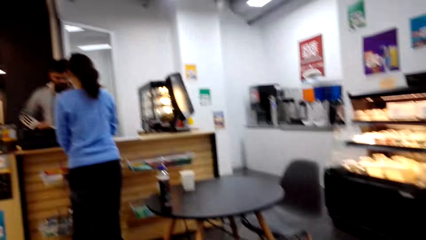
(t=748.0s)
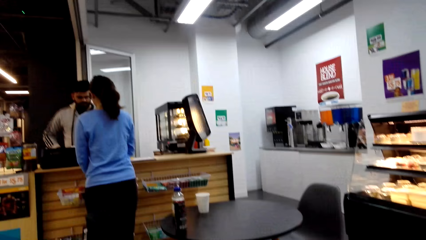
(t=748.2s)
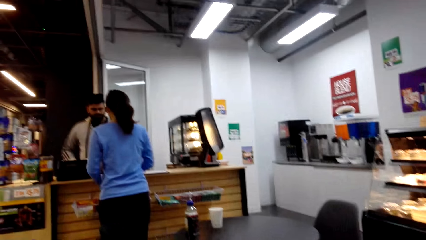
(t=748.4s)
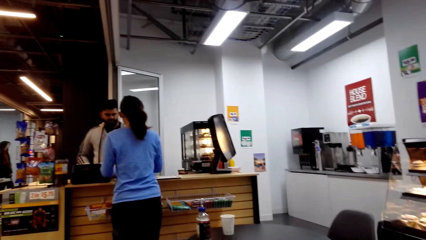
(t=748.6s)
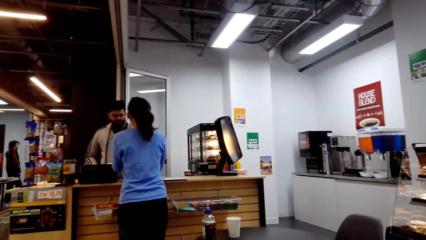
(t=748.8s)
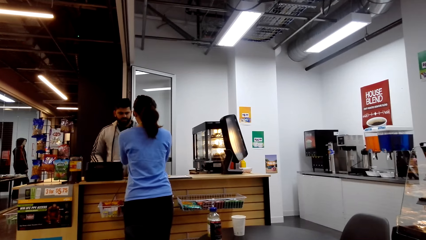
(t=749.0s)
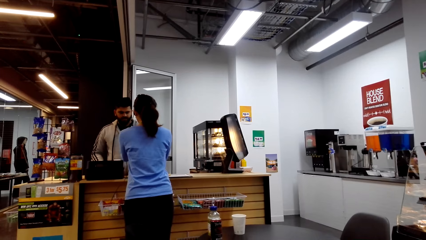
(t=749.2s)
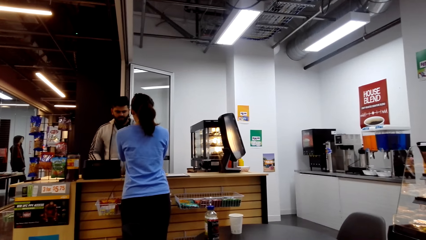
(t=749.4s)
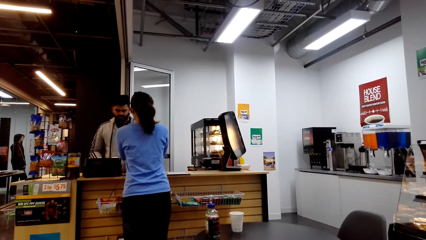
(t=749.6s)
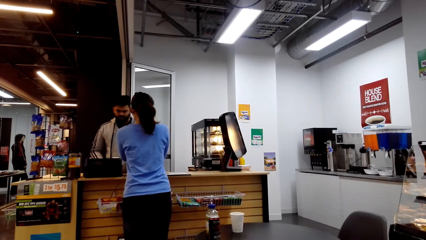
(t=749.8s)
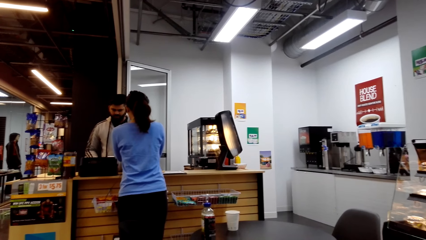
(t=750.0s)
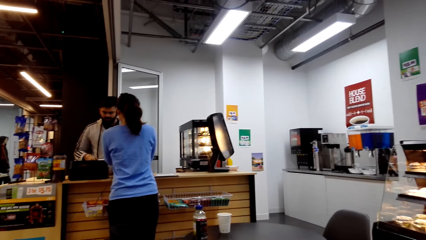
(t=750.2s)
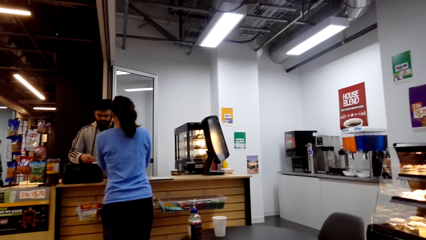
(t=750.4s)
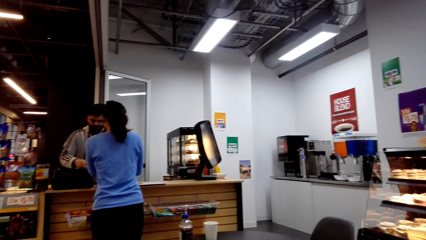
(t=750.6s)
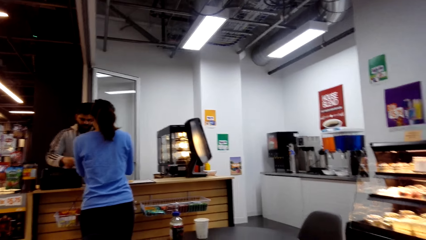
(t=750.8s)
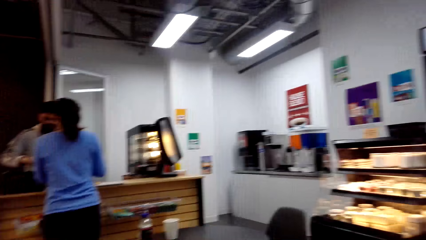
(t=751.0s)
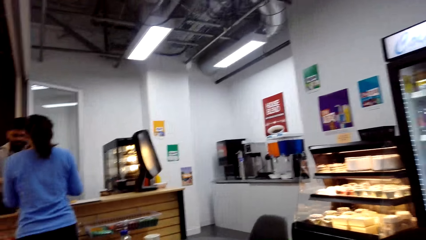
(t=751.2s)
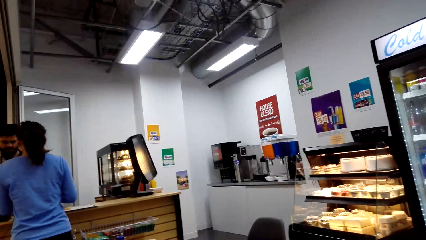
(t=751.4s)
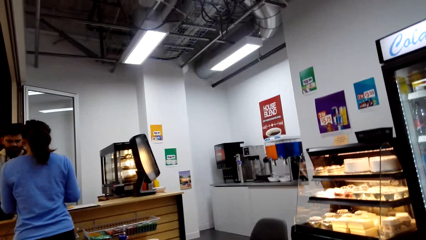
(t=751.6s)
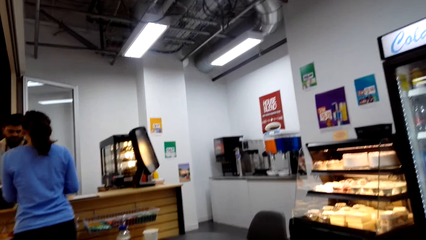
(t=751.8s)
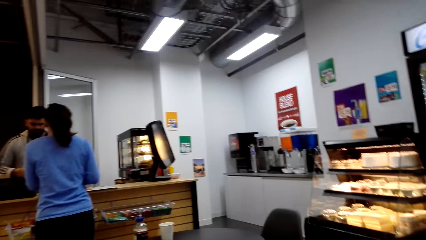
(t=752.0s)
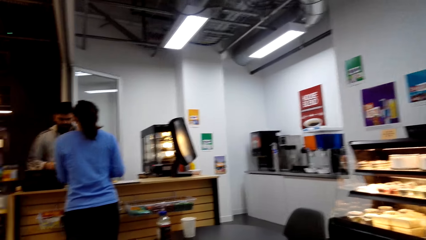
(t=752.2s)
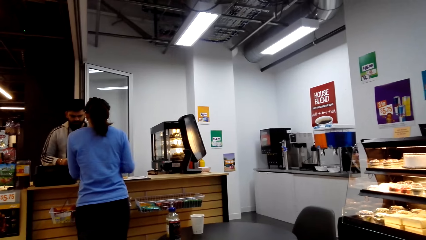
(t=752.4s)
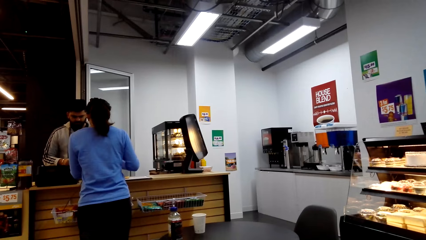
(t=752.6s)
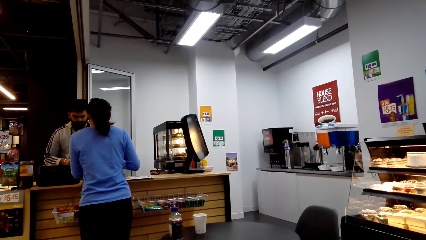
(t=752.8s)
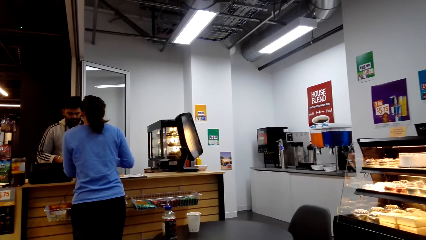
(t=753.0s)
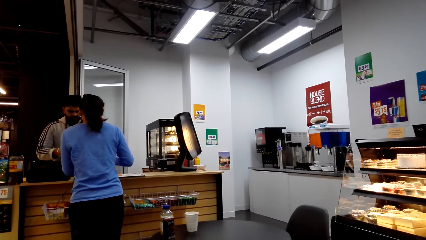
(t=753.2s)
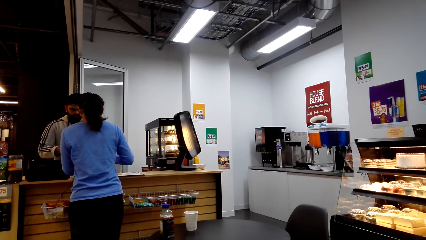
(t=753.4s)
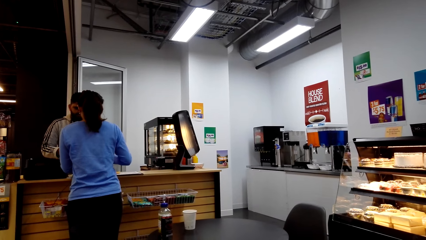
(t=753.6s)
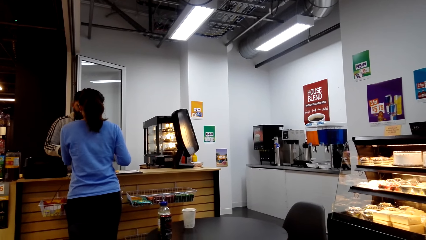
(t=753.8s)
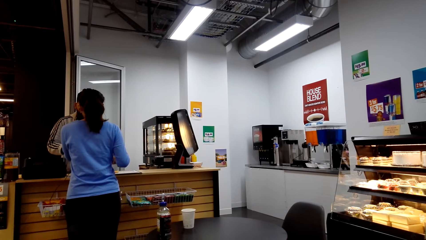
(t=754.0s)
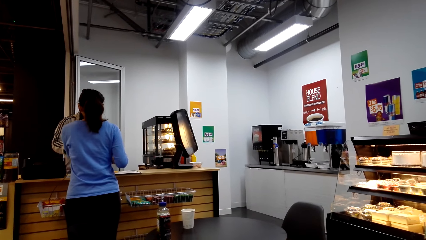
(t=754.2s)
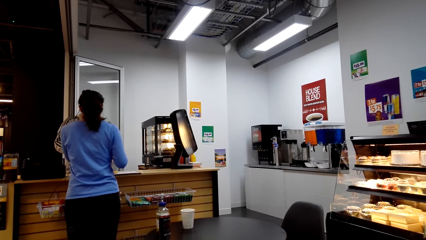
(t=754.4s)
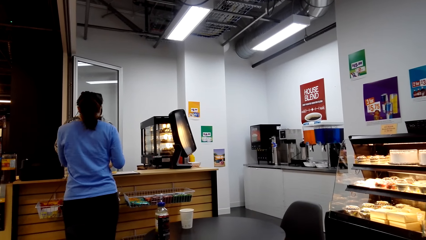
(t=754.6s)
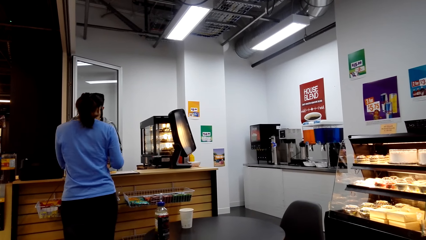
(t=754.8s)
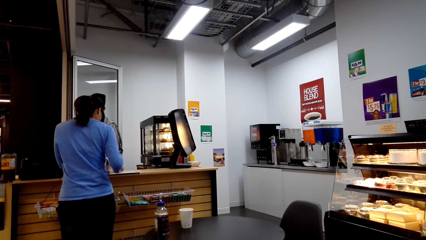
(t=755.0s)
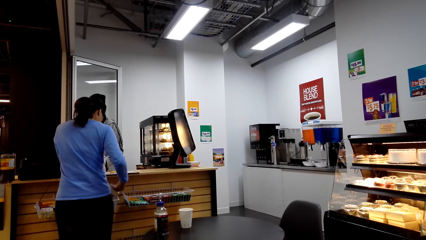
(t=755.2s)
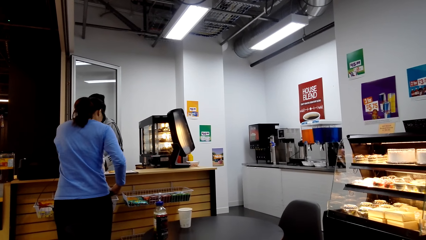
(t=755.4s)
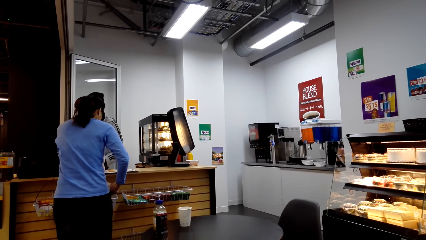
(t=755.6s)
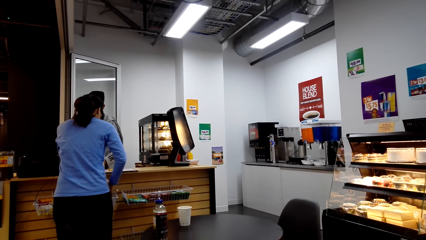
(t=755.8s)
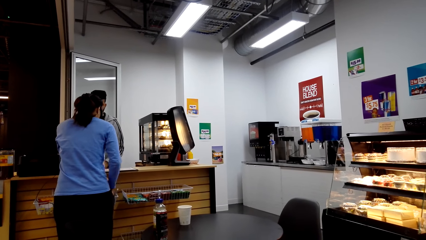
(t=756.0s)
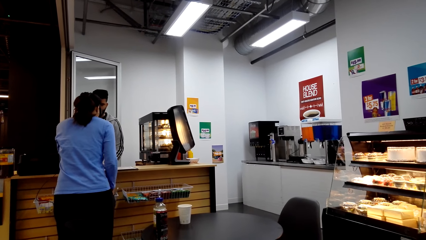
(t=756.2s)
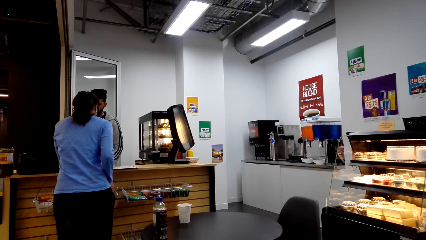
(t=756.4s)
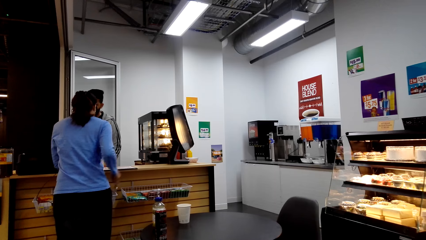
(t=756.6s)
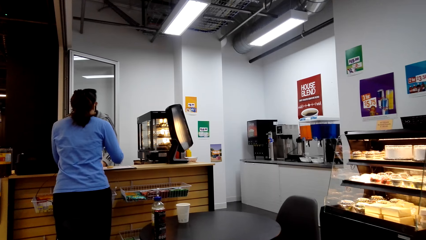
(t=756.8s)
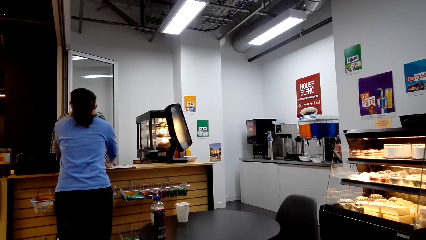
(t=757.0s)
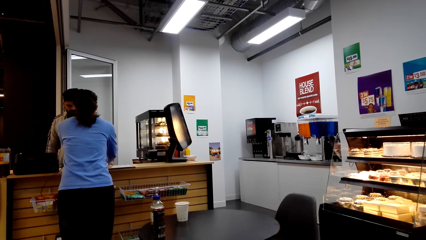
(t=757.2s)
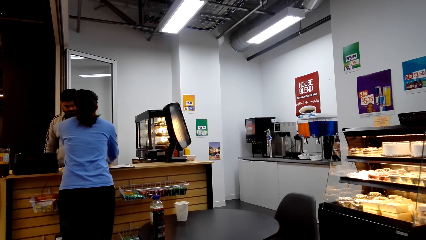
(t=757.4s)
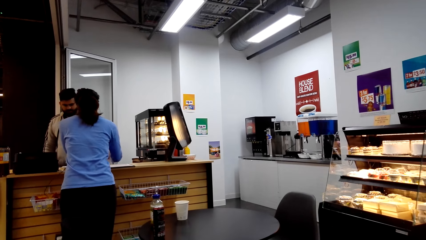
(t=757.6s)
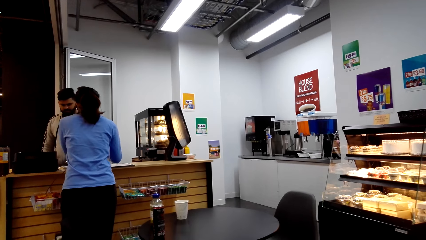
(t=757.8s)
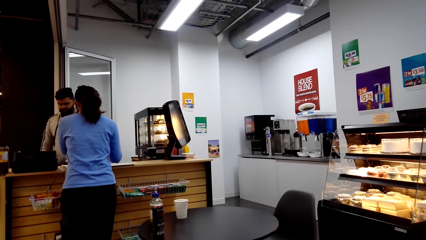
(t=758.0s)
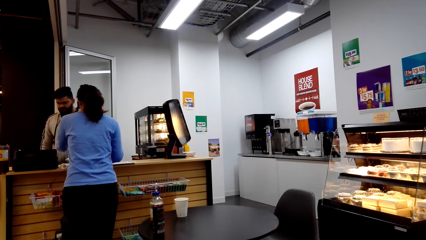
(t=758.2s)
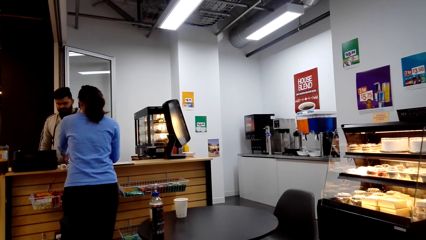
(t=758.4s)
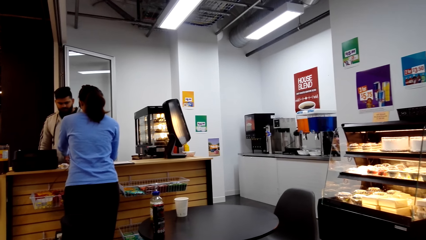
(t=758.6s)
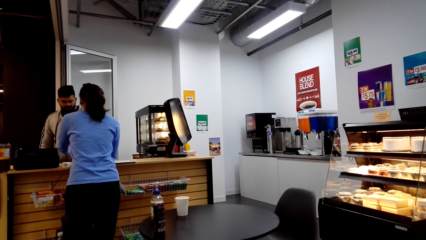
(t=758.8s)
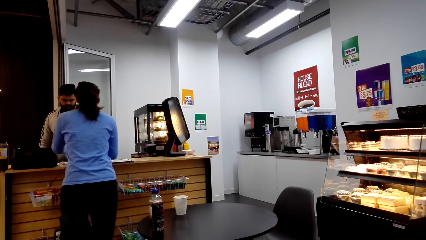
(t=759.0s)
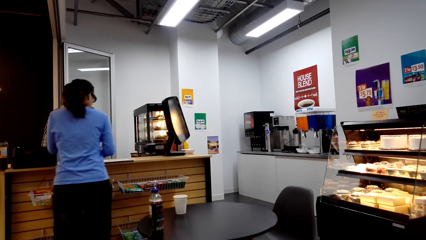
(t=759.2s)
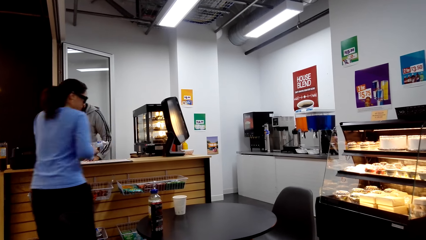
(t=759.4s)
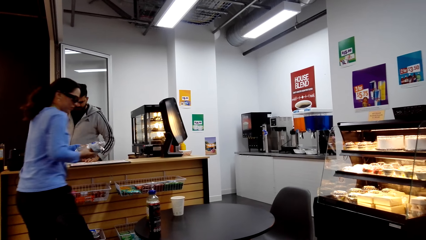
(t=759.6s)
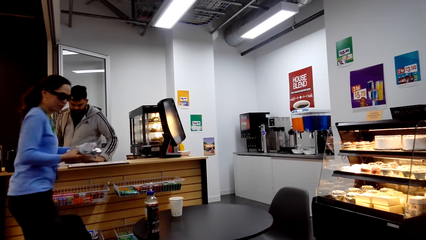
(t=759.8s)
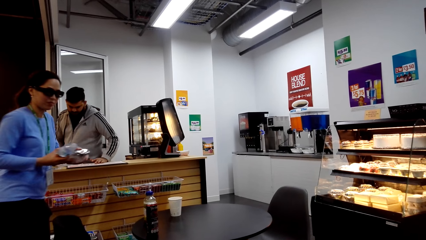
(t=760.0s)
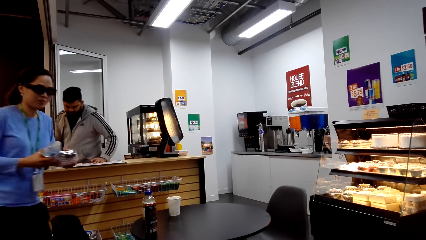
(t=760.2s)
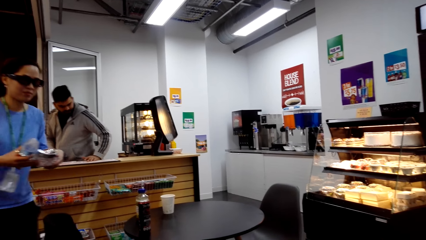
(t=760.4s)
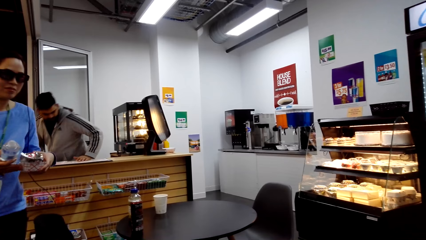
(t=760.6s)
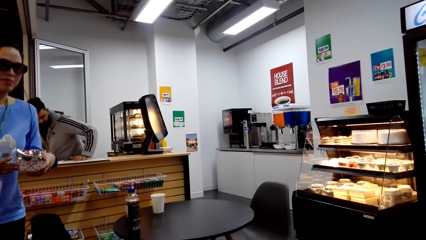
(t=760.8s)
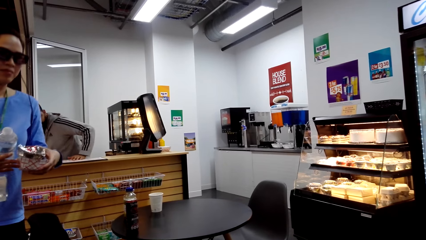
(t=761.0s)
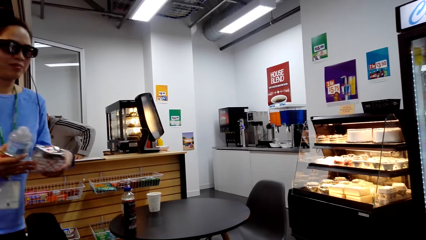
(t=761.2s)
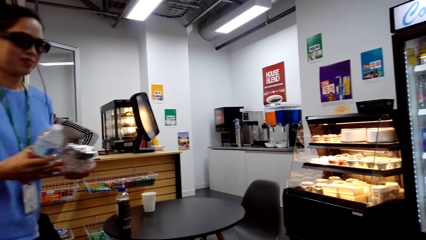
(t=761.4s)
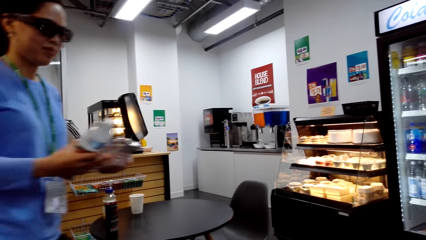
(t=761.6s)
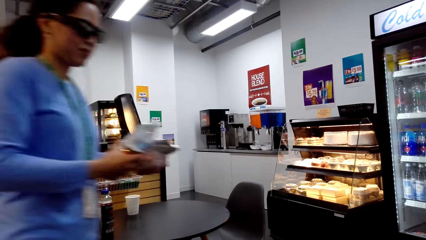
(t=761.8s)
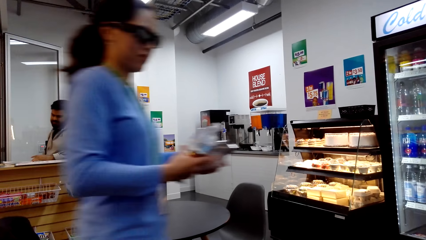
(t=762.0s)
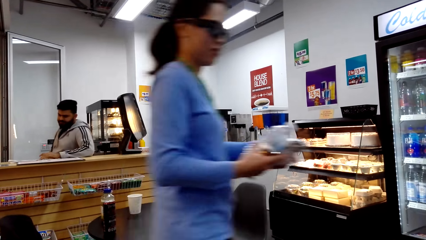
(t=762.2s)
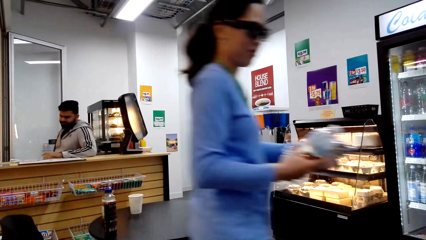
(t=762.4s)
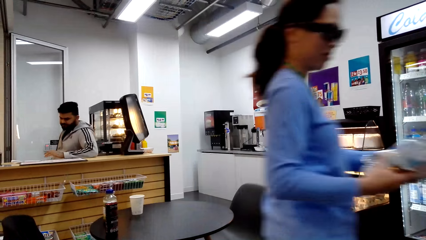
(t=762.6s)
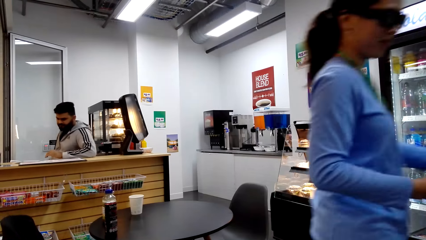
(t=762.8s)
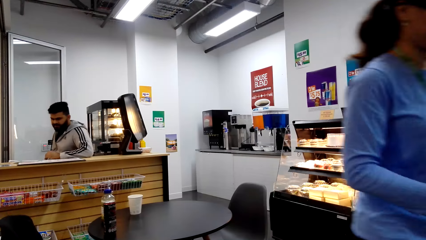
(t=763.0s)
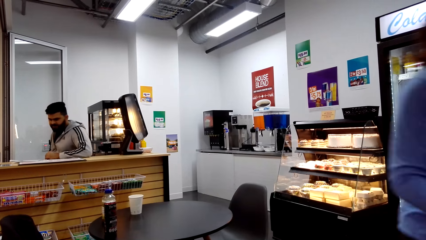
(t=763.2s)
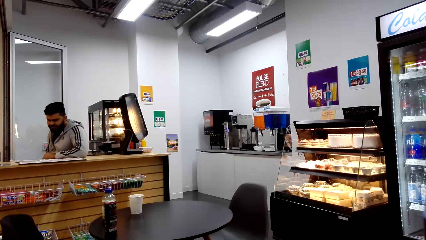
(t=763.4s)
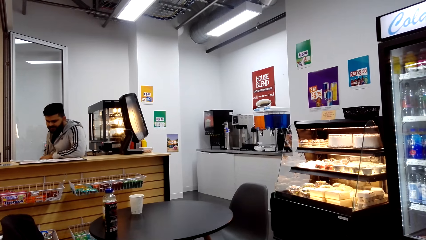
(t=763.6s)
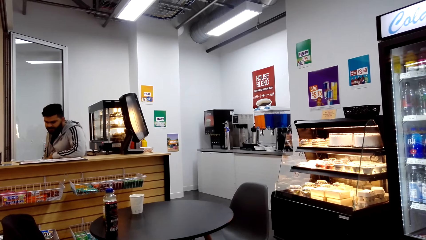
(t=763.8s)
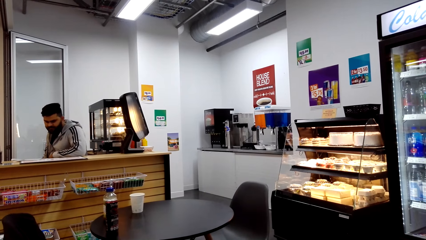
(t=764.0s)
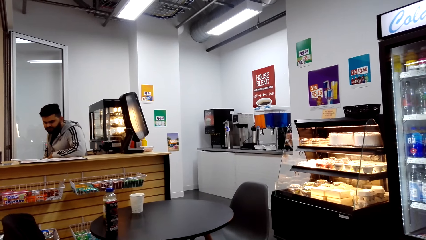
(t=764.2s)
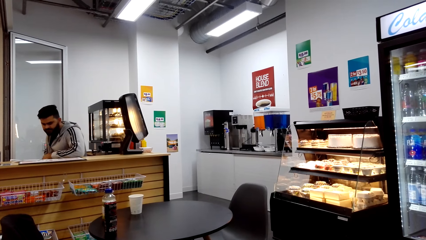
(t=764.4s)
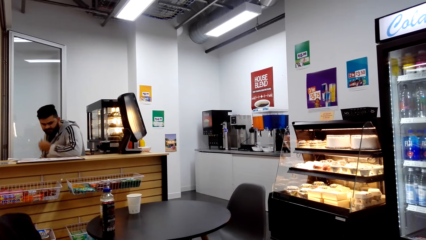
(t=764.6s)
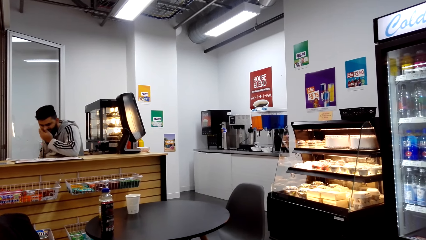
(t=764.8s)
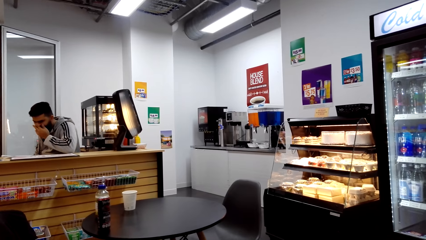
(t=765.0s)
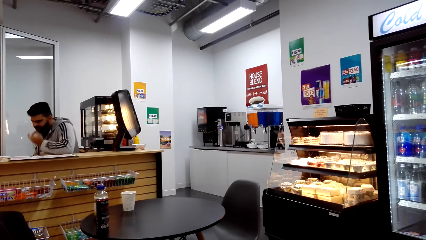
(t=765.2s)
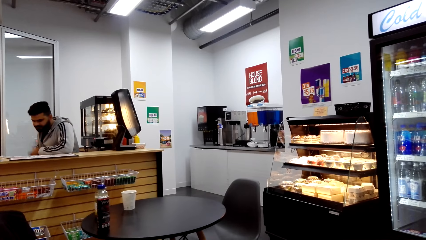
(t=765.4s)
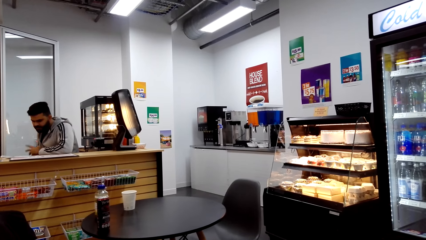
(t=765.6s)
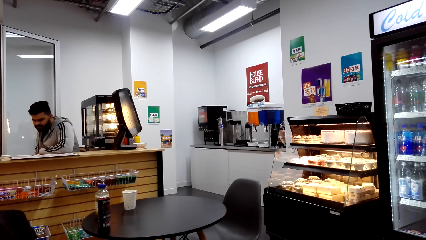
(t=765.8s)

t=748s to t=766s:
The camera wearer looks at the counter.
